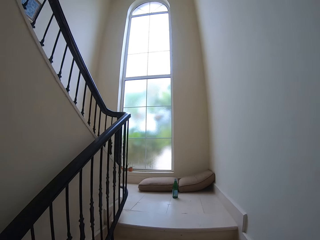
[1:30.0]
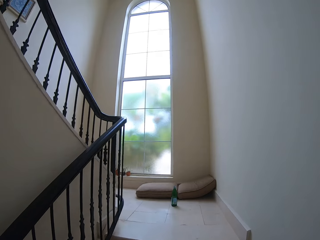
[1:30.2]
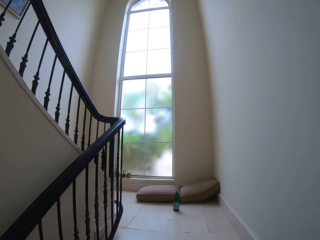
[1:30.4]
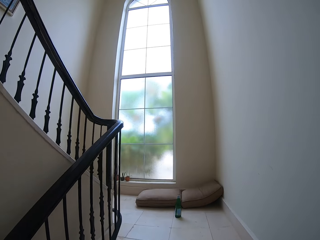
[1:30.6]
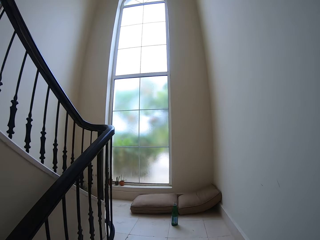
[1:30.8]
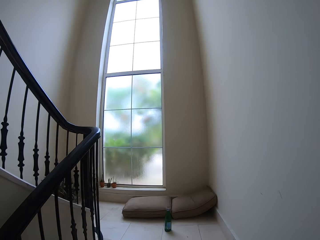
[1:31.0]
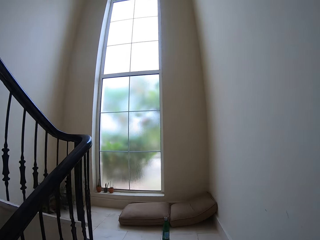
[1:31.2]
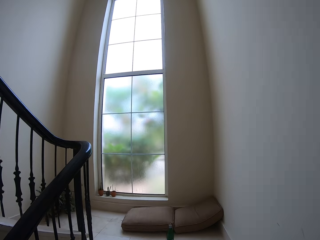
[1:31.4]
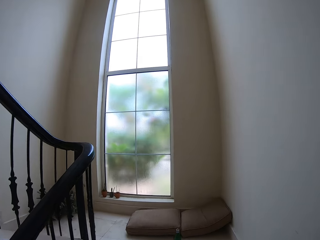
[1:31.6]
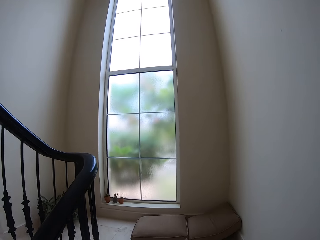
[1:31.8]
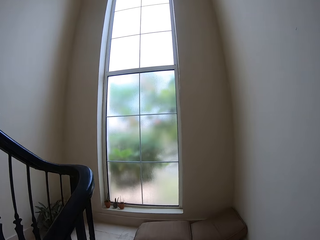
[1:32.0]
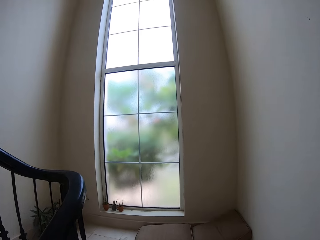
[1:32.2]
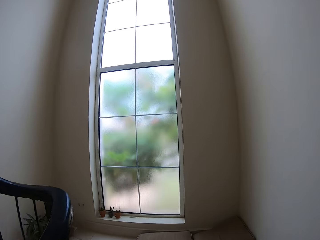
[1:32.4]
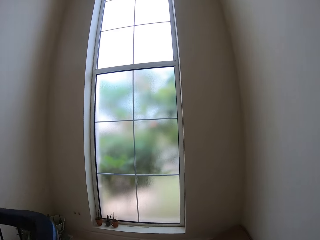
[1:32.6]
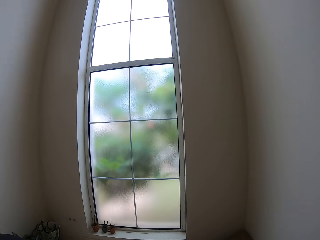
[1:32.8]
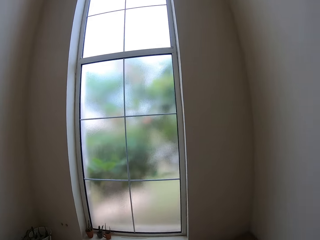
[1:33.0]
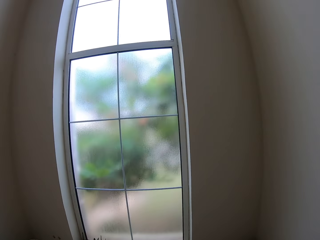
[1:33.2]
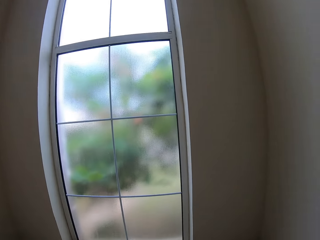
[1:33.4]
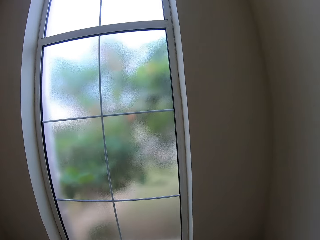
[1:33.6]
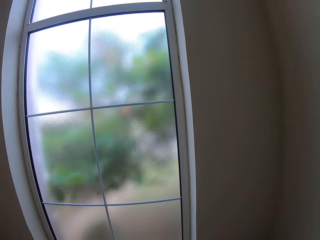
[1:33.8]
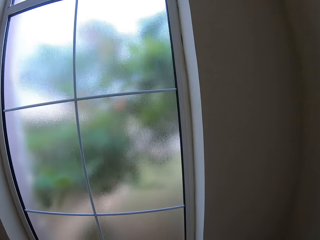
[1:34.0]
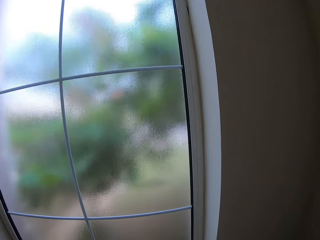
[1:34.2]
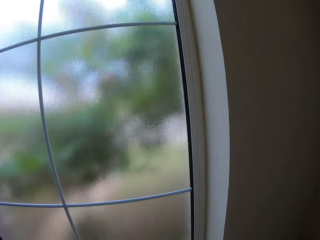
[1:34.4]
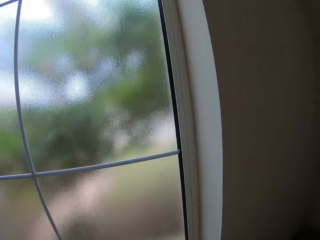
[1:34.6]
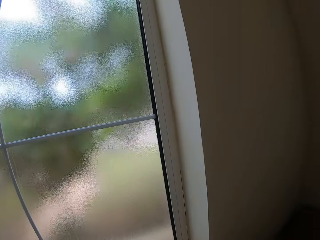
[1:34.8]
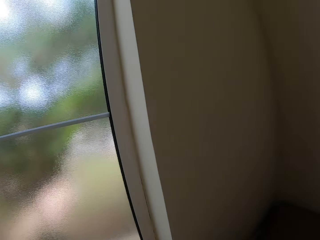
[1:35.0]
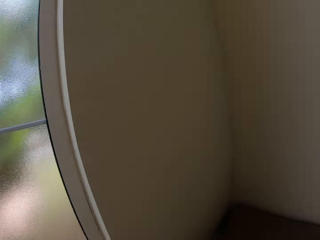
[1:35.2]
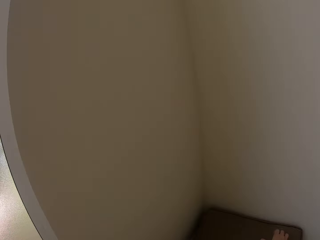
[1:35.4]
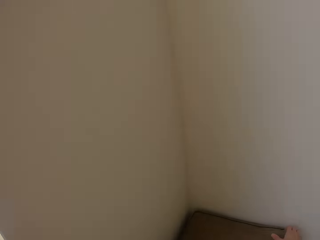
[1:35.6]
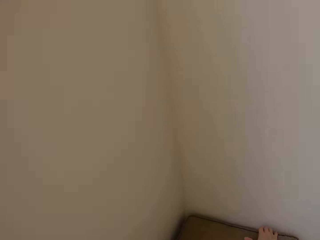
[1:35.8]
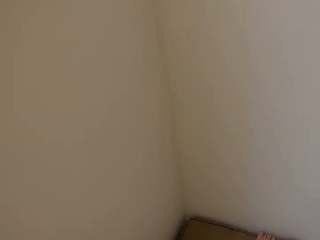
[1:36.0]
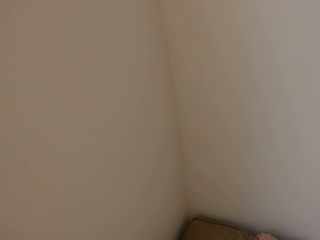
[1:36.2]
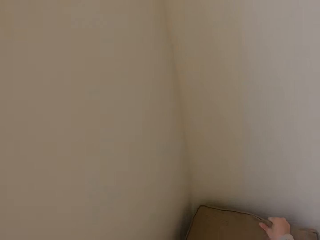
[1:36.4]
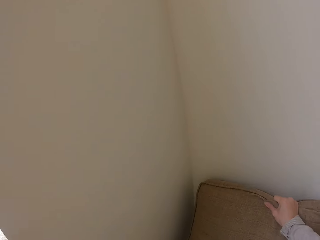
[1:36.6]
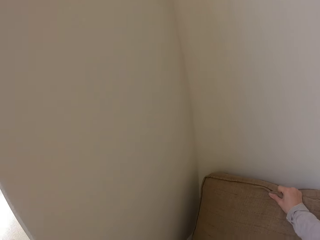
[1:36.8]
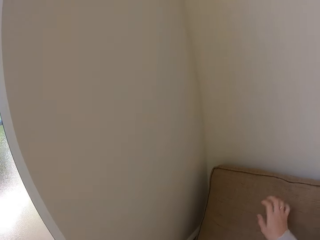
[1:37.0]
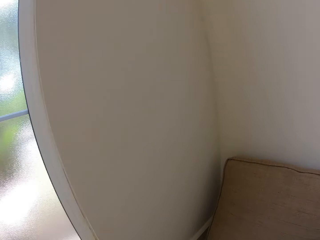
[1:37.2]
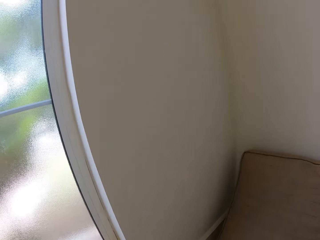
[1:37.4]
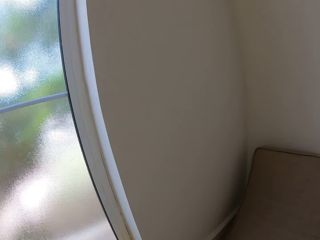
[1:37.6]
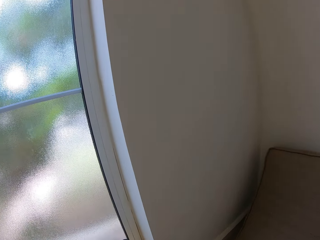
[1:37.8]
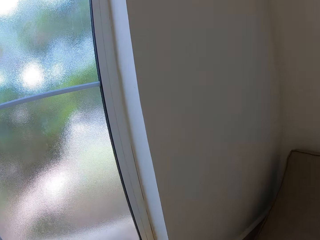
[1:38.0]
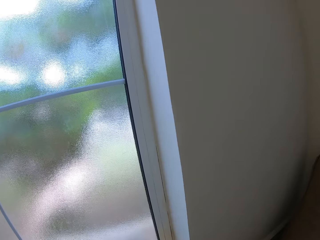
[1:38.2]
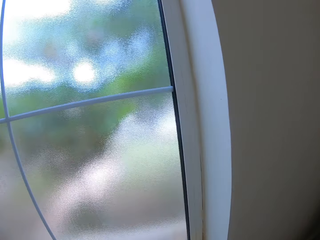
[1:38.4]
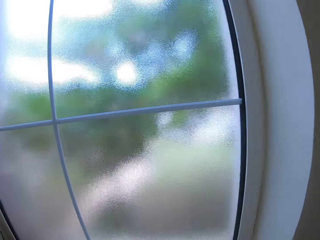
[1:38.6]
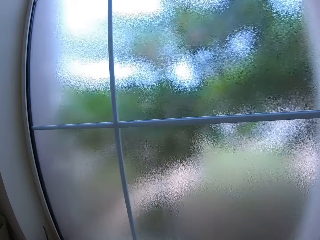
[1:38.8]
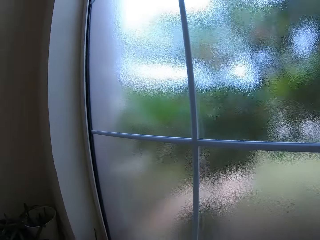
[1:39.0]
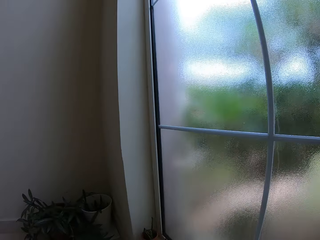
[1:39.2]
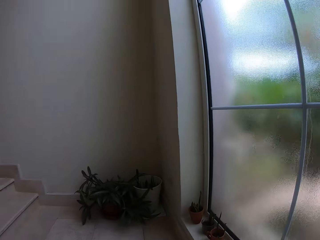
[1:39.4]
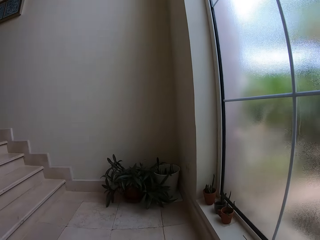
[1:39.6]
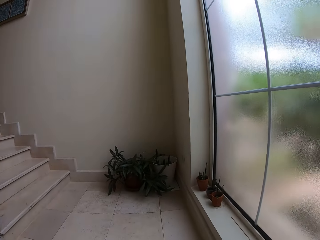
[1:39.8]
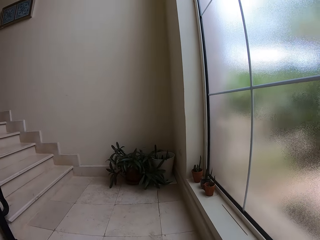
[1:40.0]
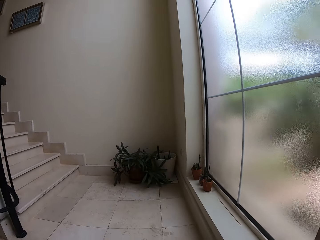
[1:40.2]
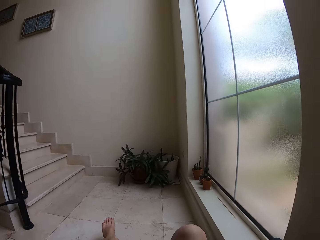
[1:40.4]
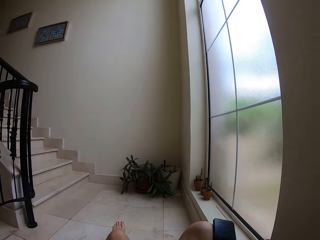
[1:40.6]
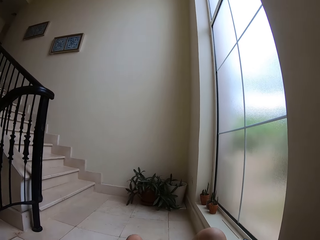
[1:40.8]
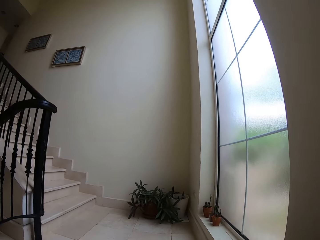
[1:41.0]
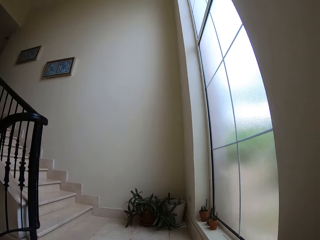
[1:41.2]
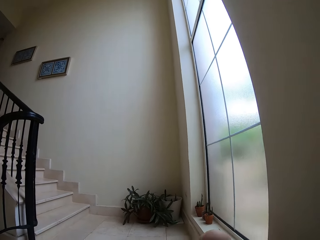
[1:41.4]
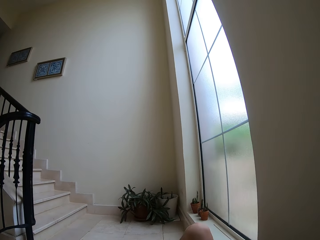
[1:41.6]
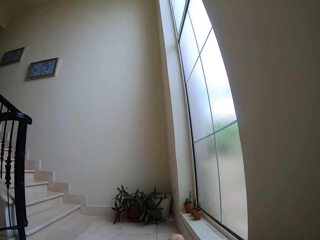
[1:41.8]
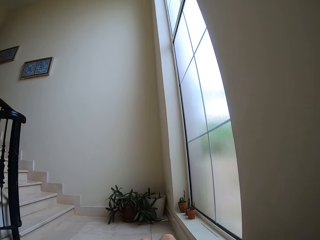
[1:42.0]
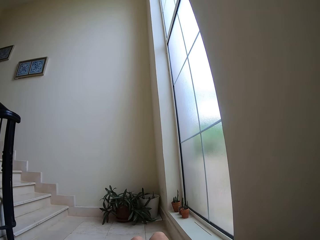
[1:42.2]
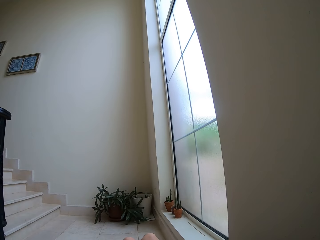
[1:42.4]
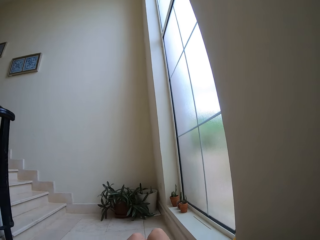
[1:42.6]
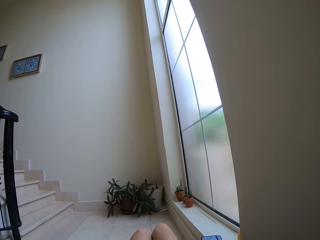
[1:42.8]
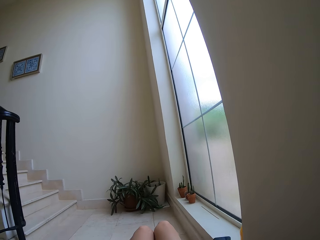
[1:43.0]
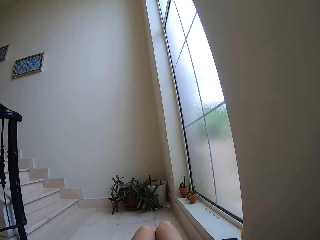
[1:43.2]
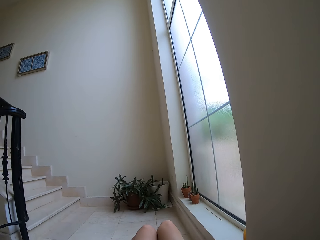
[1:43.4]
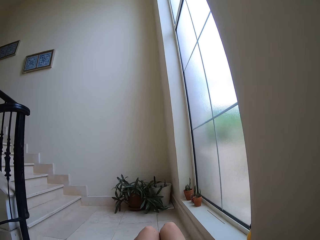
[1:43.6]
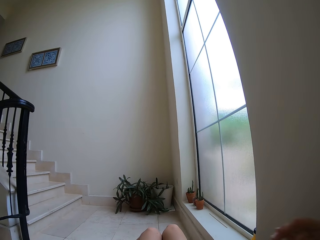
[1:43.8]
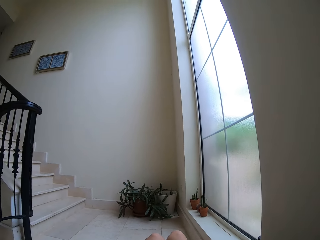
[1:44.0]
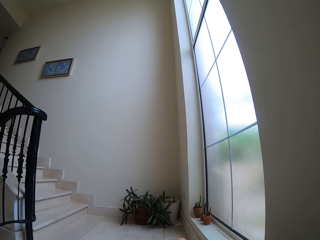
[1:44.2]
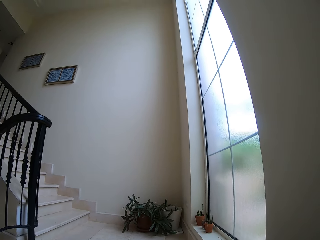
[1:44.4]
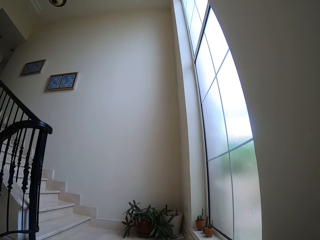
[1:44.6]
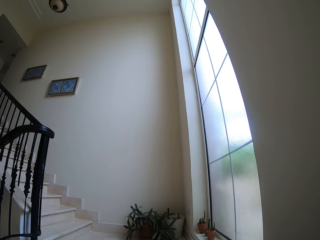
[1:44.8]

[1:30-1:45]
The camera wearer arranges the cushions on the floor. They touch the pillow. They sit on the cushions. They stare around the house.

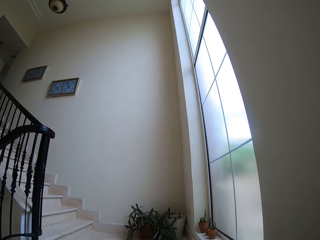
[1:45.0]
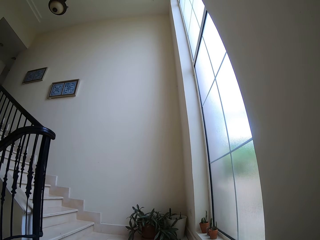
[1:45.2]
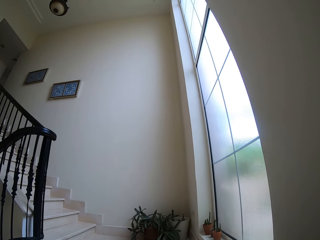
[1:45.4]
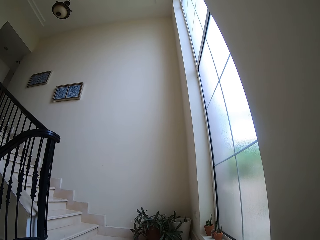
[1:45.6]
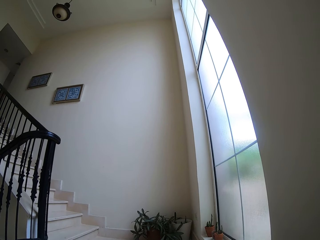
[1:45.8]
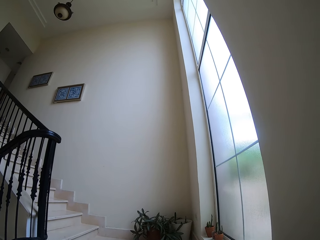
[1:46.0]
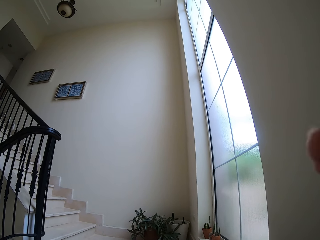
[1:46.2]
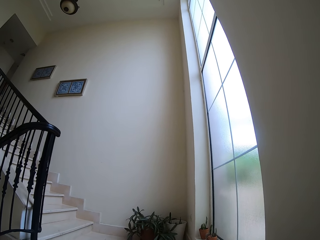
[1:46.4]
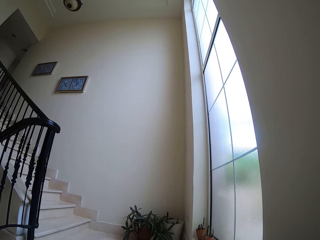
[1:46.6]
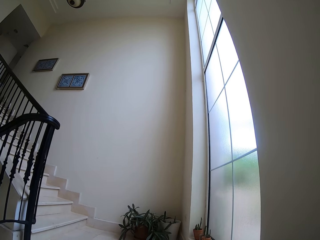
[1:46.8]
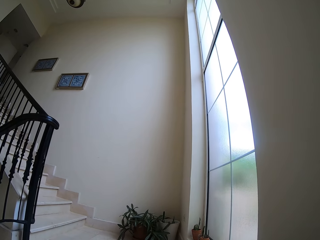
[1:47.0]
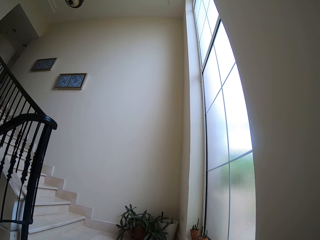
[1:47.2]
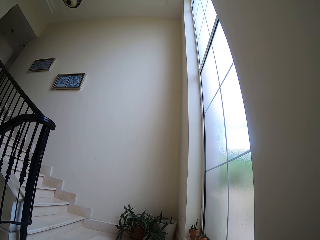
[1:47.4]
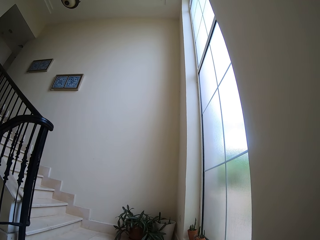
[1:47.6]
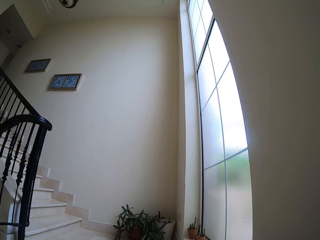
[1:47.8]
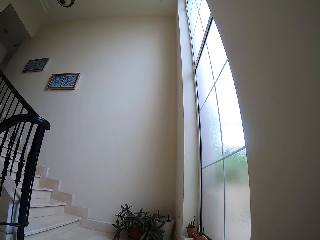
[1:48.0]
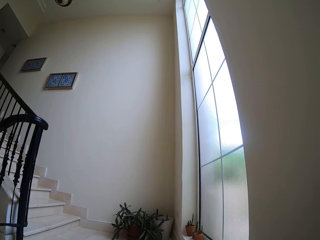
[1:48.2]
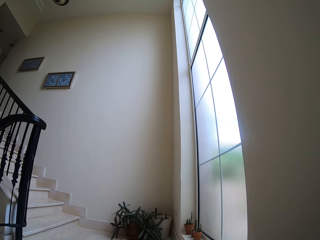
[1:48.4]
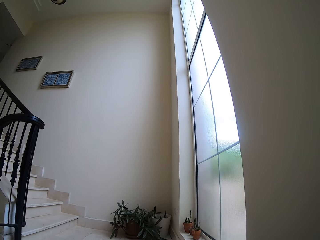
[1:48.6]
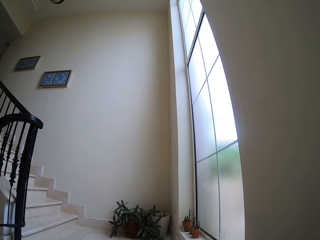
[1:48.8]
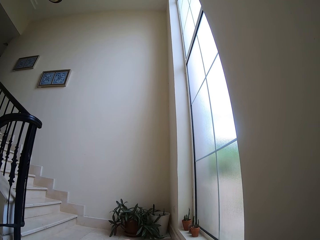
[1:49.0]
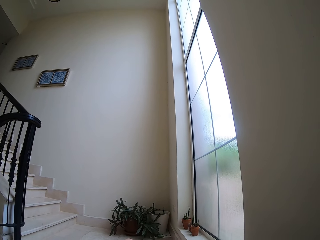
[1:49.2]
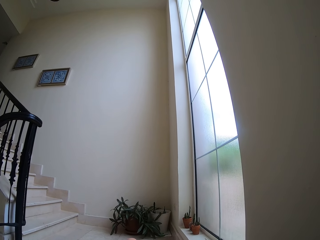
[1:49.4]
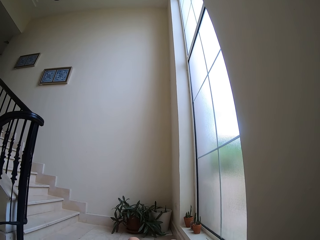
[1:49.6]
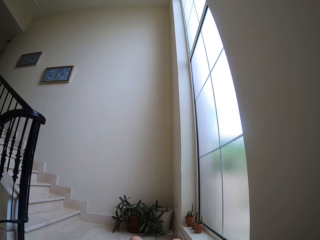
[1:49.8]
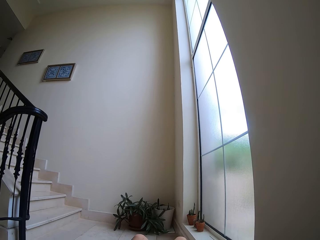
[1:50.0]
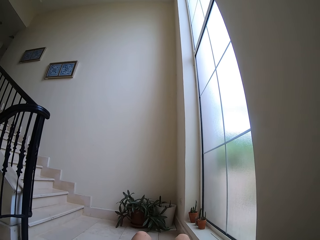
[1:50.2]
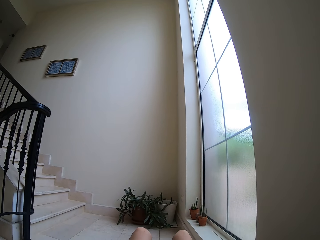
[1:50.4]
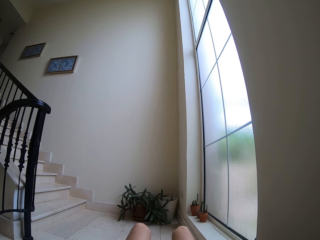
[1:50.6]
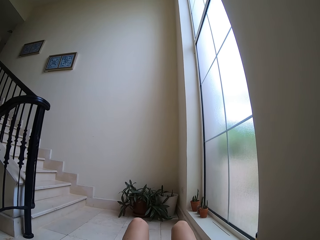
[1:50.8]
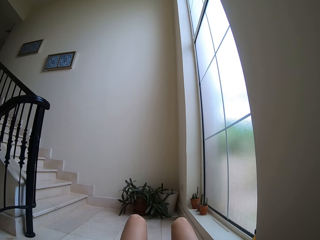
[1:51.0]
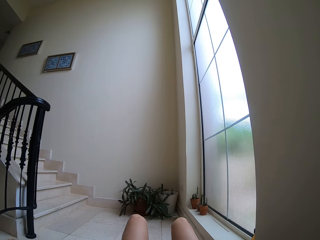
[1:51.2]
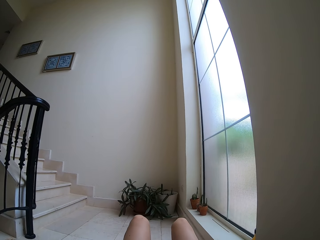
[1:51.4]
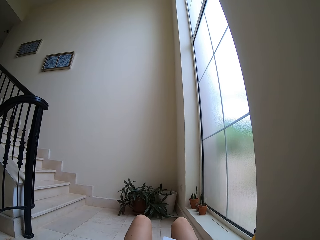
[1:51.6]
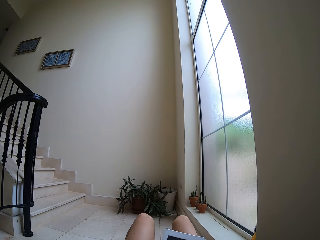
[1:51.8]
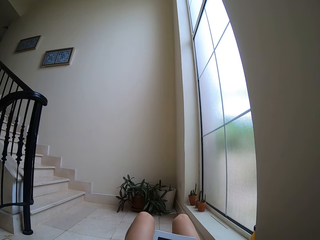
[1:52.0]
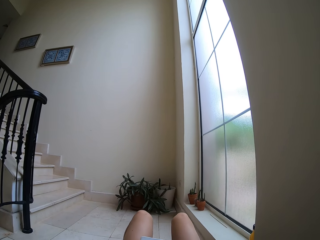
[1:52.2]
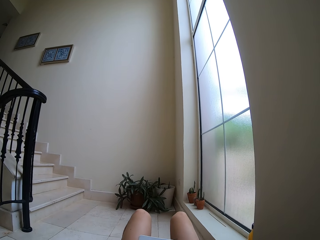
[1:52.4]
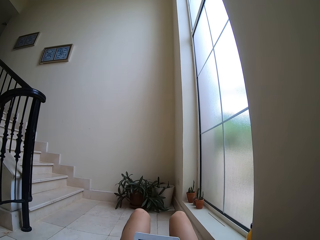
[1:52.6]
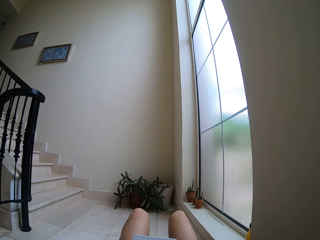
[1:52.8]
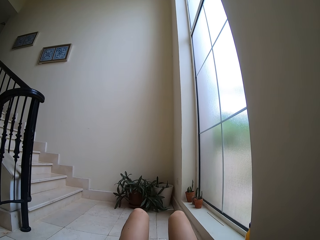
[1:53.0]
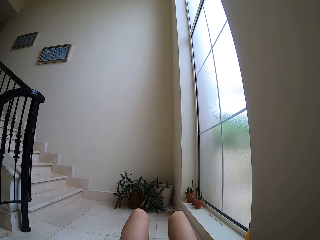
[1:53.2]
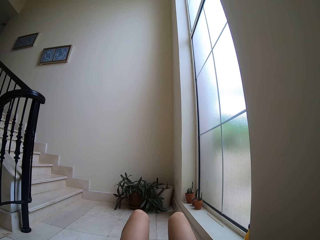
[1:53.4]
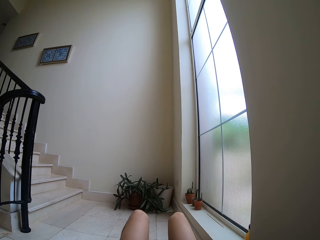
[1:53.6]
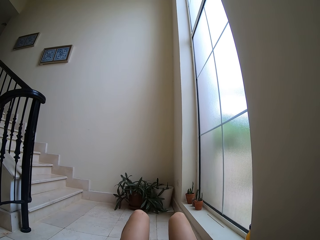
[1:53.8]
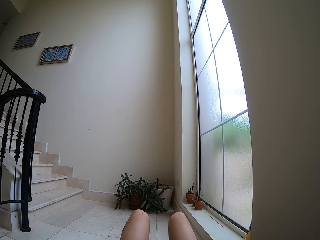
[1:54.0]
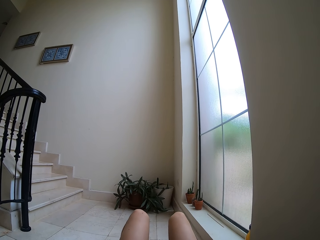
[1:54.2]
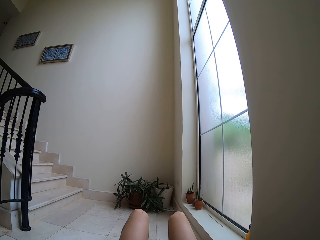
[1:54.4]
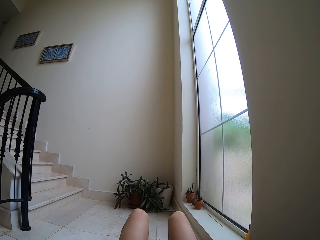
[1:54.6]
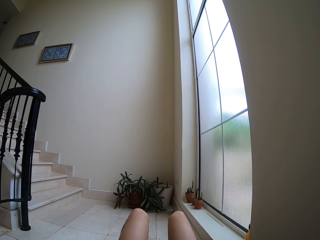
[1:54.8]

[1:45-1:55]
The camera wearer reads on the tablet. They operate a phone.
